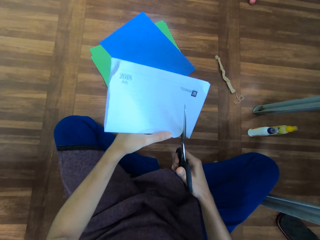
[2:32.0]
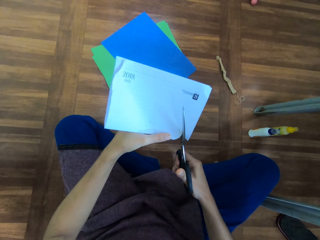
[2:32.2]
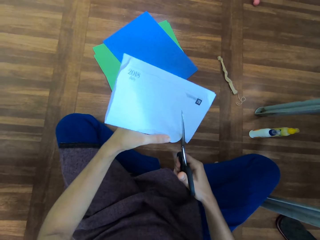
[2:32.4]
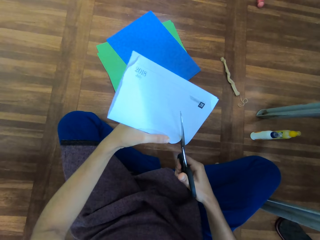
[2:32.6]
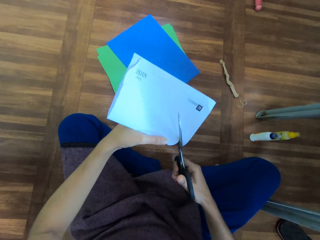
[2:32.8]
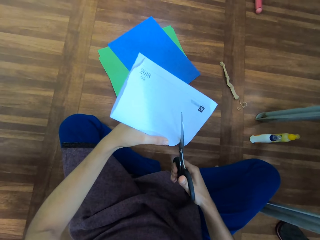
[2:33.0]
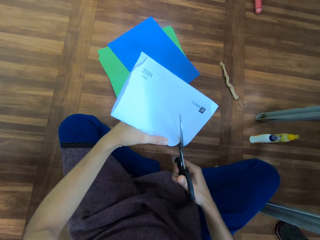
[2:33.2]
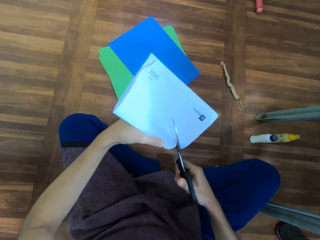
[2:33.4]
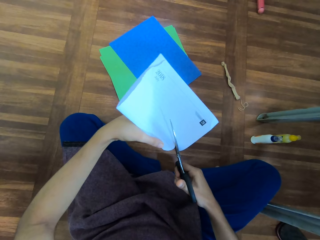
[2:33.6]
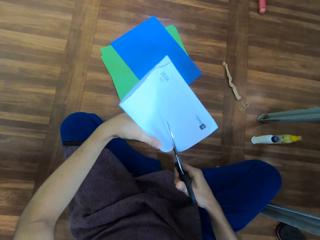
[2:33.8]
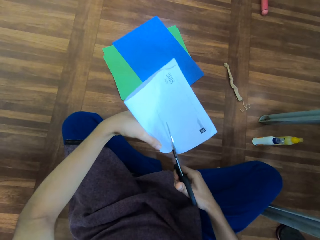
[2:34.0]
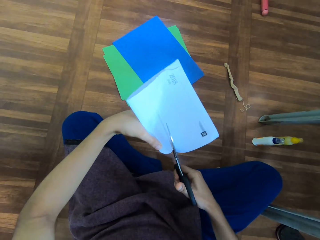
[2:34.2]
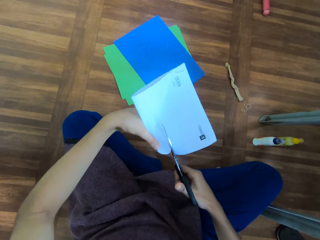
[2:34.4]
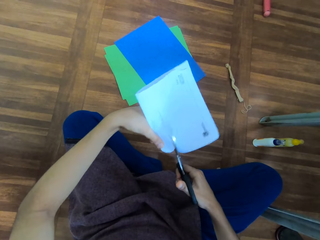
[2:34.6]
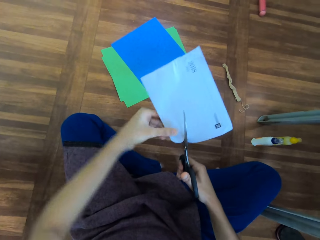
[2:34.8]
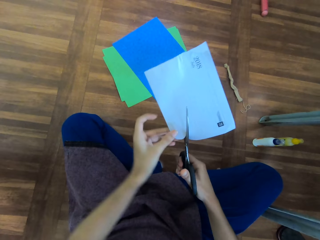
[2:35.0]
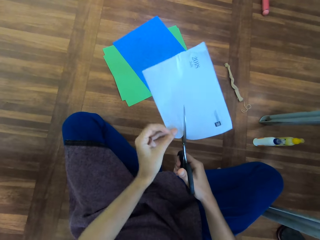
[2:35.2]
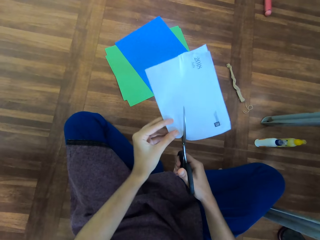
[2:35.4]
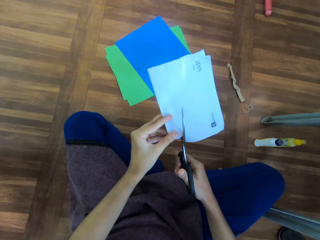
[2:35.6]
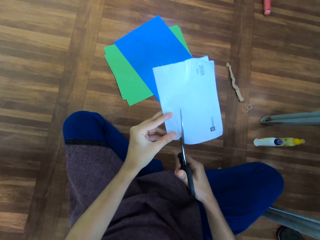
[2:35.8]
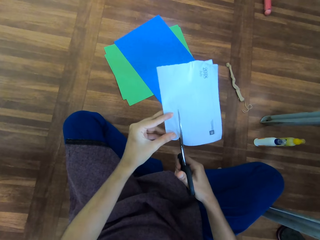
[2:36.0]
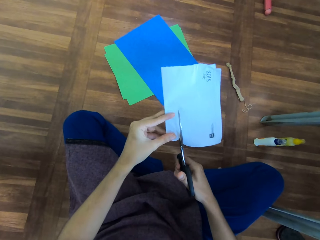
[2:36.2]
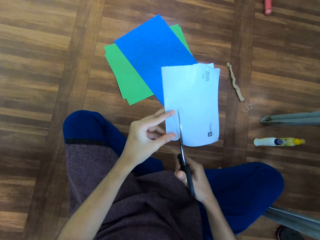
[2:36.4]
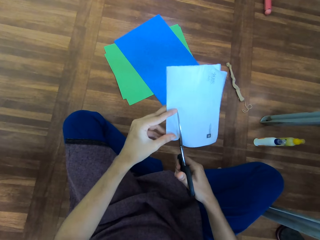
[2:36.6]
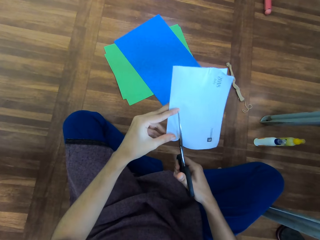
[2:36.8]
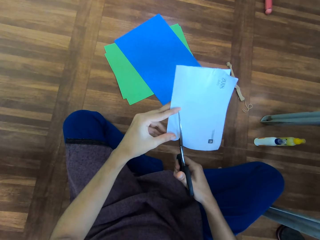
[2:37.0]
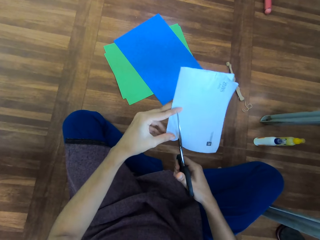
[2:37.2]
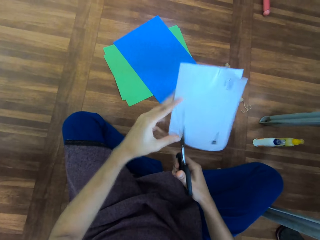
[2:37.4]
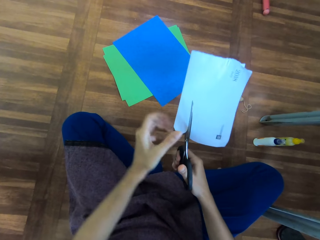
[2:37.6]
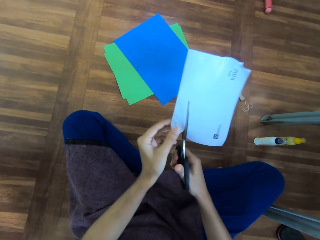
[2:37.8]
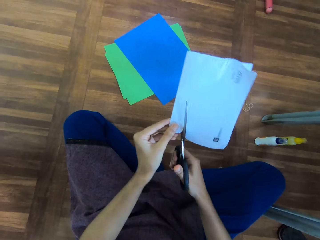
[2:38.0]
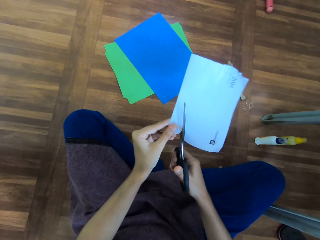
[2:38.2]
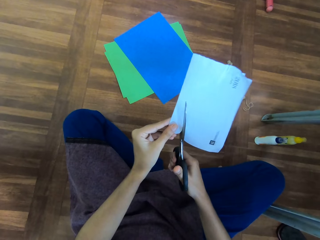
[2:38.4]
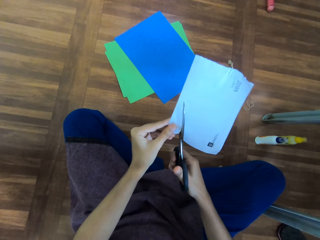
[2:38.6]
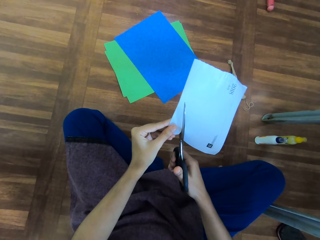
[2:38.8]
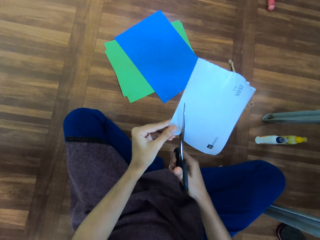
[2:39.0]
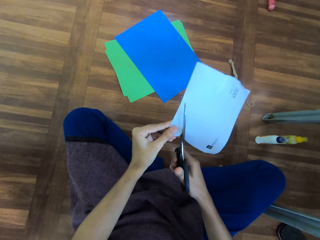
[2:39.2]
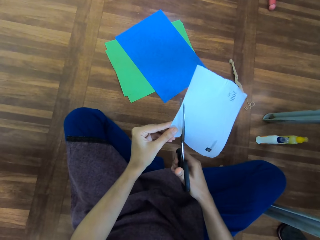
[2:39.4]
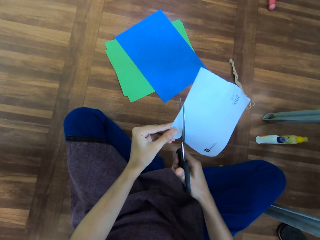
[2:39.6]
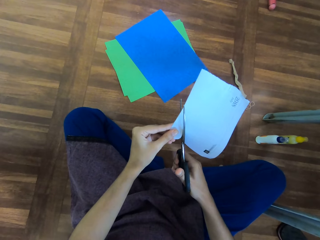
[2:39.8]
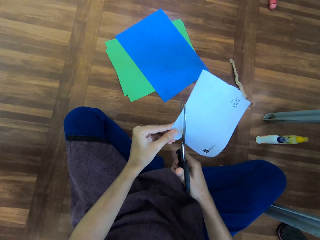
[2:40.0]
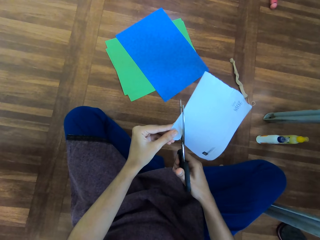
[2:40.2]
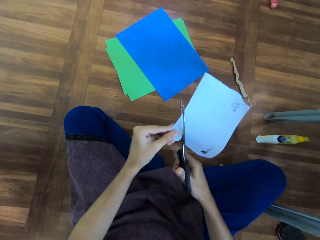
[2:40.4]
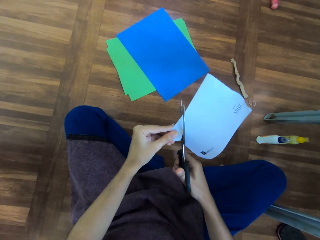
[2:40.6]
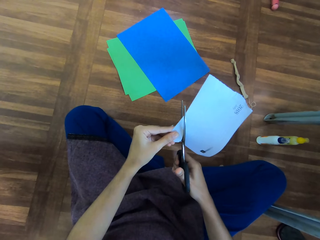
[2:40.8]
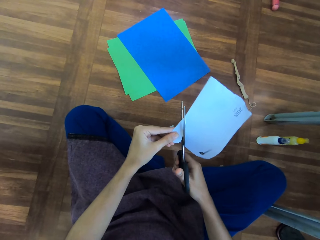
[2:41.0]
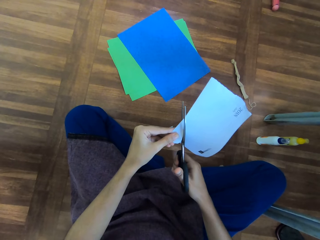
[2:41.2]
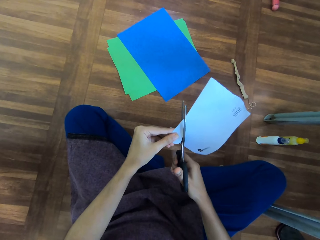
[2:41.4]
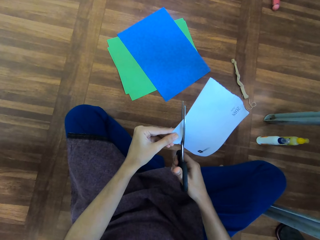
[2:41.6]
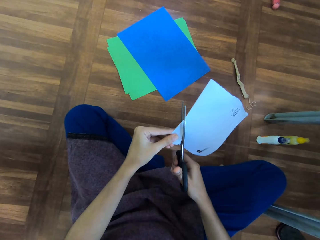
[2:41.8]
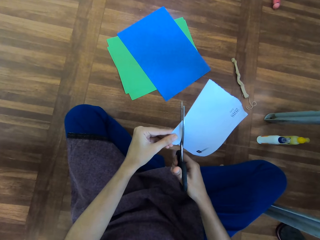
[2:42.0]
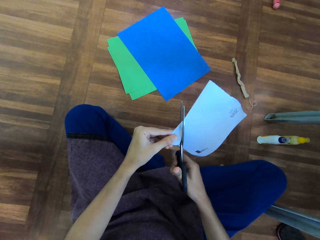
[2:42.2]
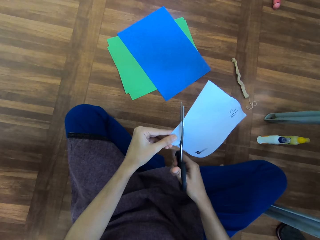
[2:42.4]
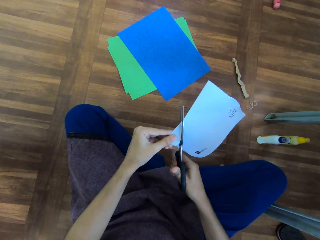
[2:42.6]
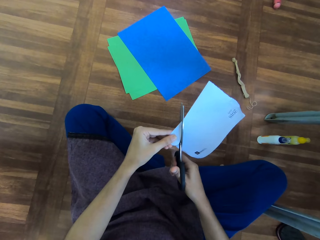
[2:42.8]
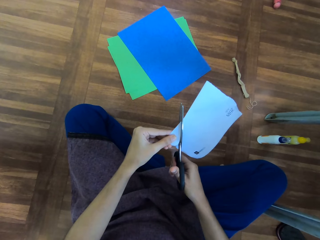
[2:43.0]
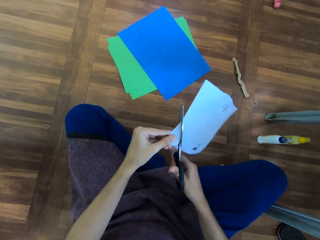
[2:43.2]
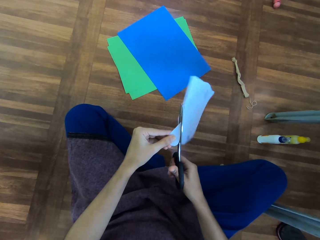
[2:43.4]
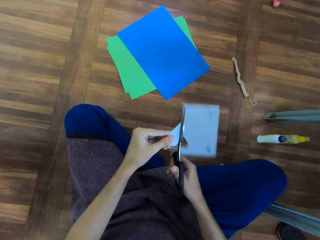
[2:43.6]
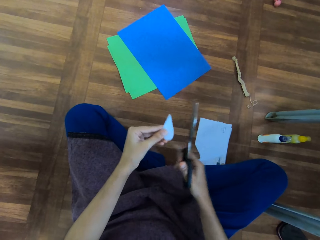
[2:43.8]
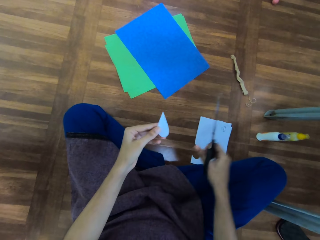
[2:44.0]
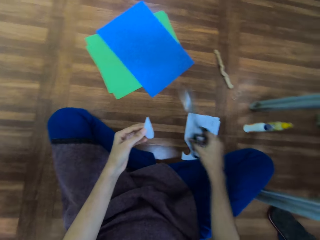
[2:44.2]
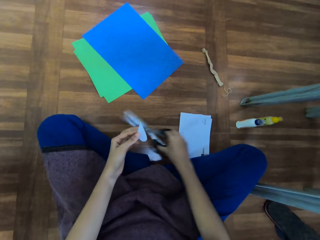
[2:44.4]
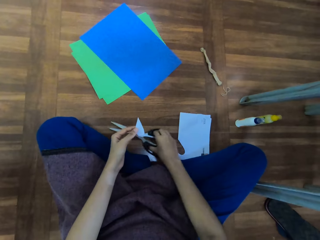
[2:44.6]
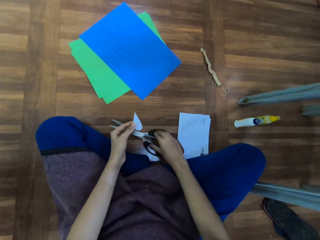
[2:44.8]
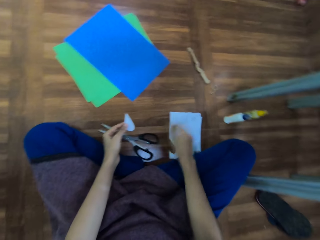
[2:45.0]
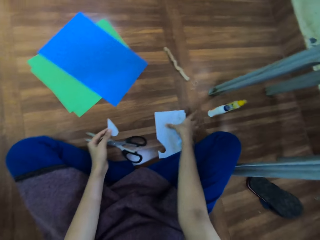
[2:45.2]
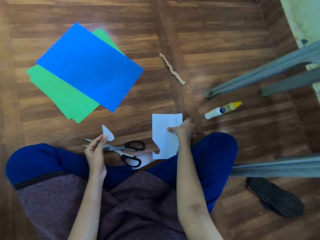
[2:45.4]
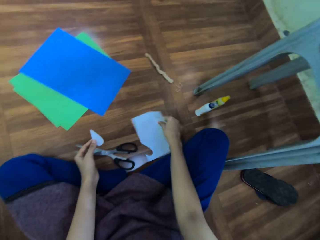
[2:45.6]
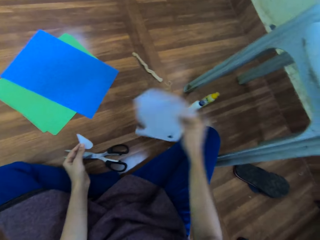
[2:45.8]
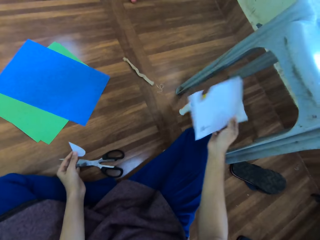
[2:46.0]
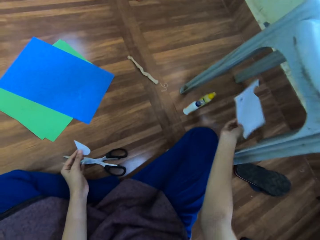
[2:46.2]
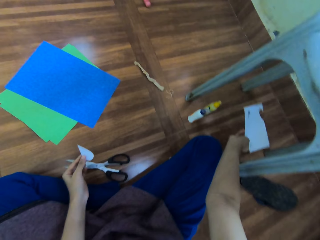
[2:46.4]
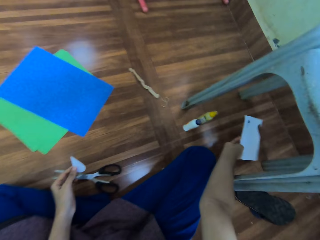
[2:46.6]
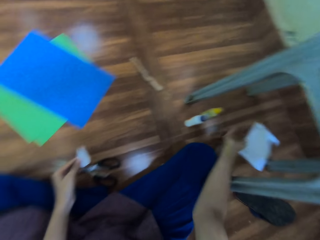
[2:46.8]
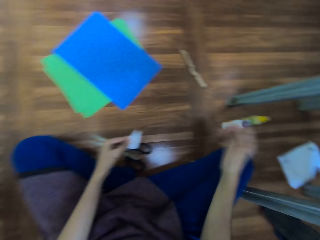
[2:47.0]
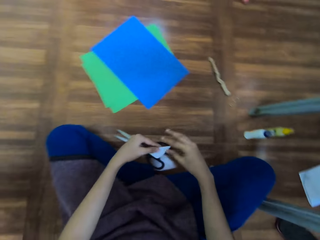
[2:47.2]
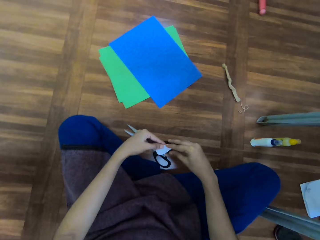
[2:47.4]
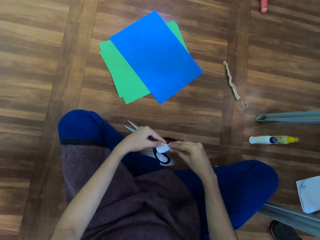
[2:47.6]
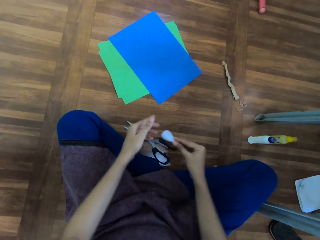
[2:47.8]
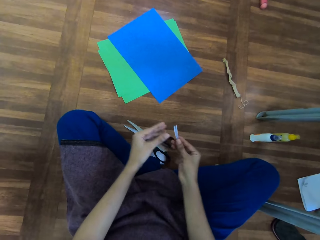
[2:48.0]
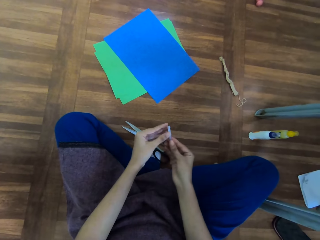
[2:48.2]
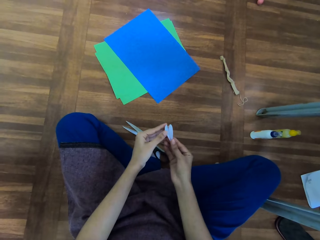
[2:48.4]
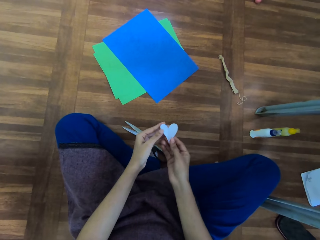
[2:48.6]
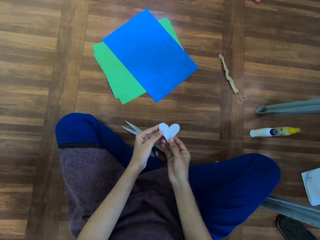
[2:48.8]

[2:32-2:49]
The camera wearer drops part of the manila paper on the floor. They put the scissors on the floor. They pick up the manila paper from the floor. They put the manila paper on the floor. They rotate the cut piece of manila paper.

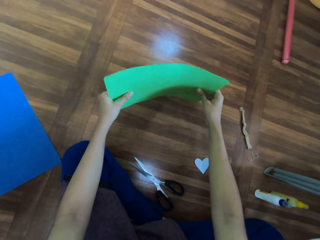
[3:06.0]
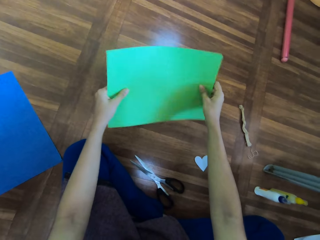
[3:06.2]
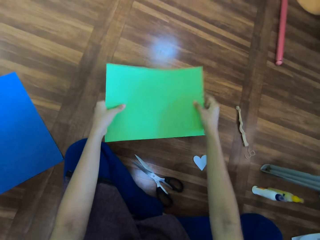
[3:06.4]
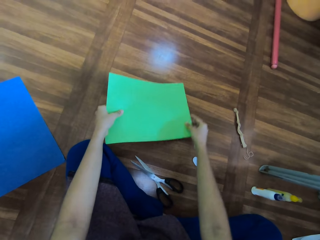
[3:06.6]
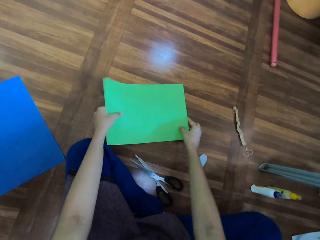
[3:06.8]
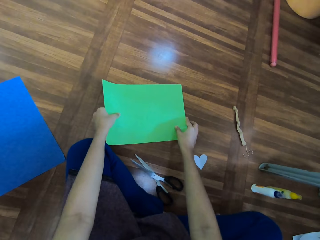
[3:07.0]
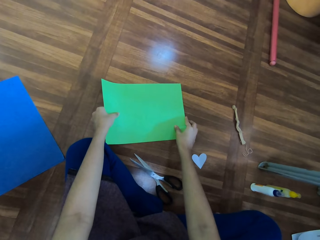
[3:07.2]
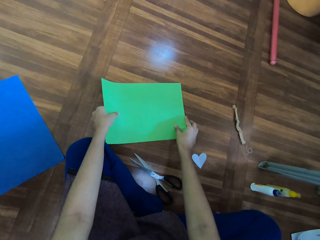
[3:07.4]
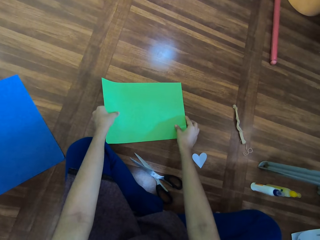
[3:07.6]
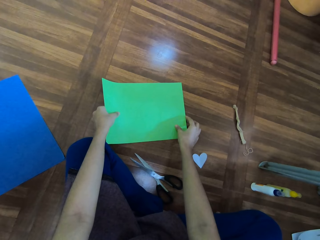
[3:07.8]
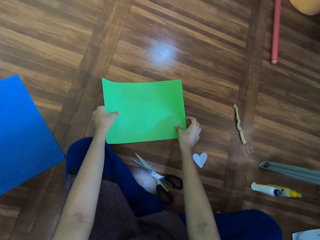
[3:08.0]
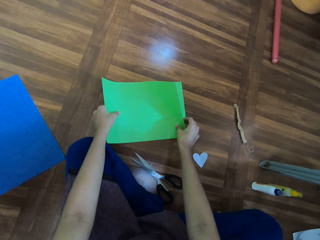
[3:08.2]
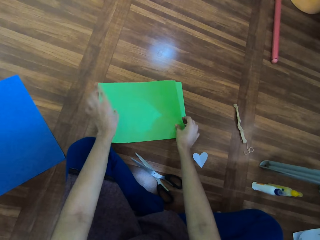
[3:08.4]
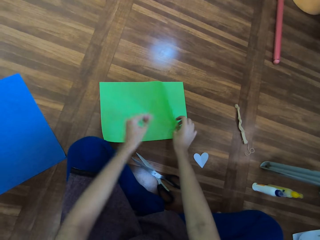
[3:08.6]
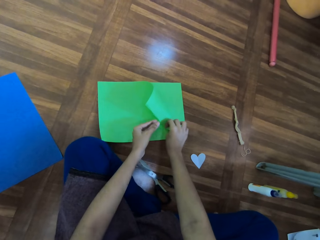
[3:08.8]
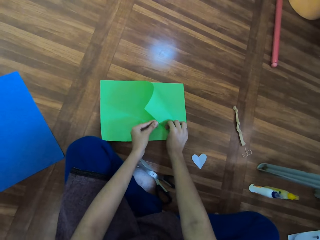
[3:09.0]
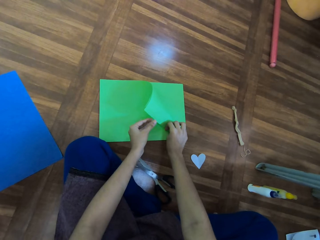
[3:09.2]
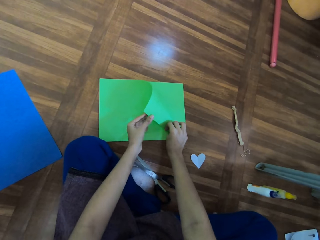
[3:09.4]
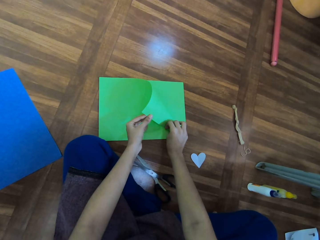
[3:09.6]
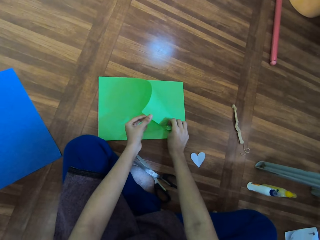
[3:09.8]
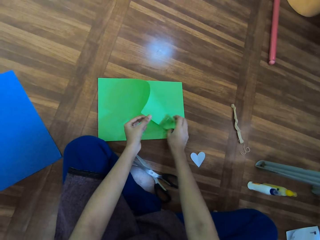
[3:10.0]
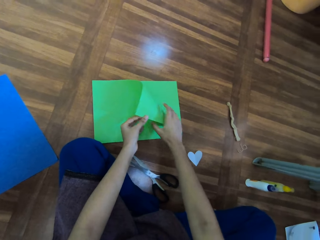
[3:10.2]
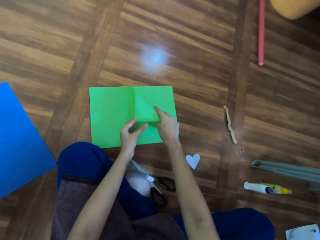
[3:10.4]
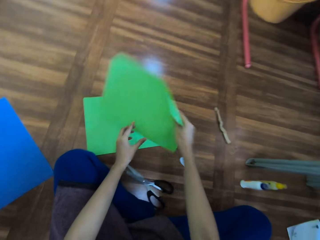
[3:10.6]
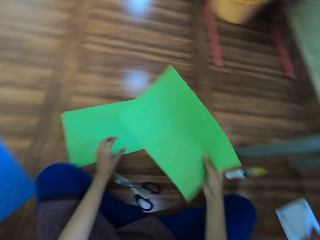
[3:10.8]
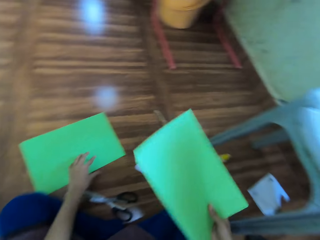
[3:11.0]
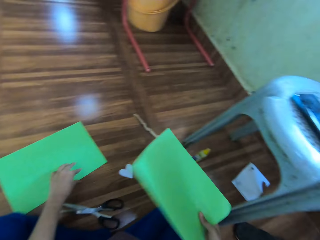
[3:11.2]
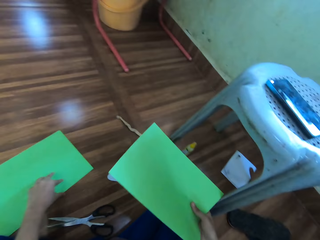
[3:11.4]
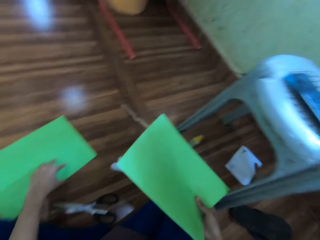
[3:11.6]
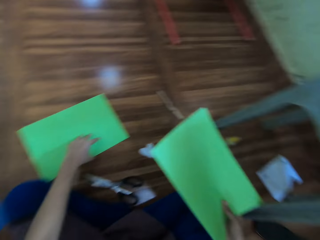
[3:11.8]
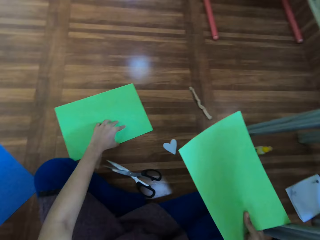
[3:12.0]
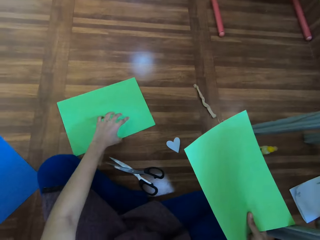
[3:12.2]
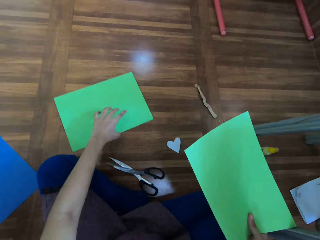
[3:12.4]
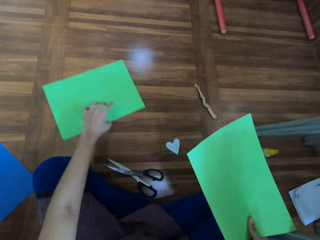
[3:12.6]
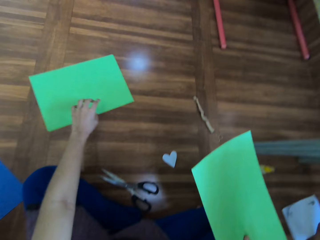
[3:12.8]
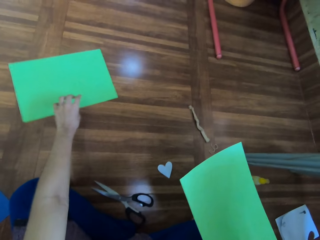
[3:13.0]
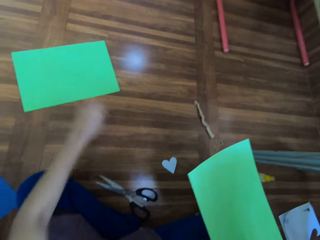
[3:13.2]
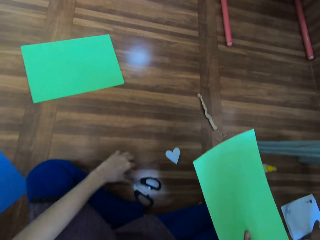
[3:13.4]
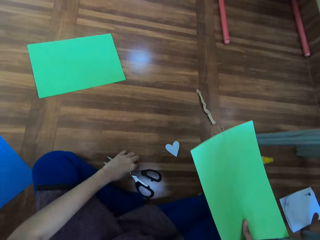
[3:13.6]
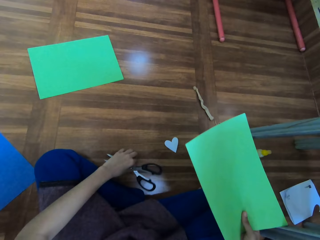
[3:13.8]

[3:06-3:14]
The camera wearer taps the manila paper on the floor. She puts papers on the floor. She folds a paper on the floor. She picks up the manila paper from the floor. She holds the manila paper in her hand. She pushes the manila paper on the floor.
